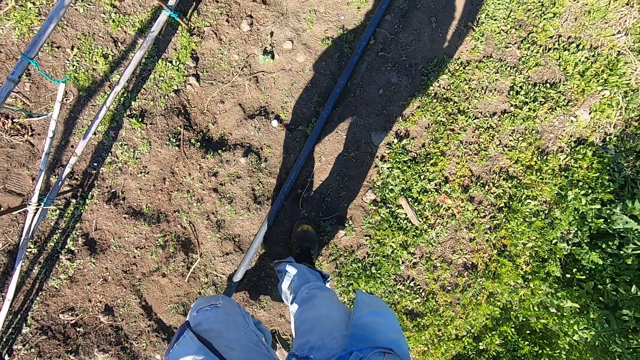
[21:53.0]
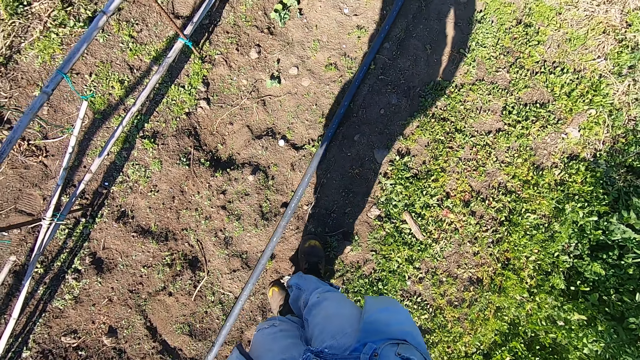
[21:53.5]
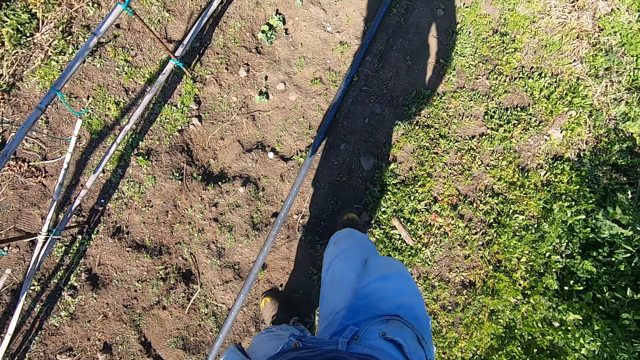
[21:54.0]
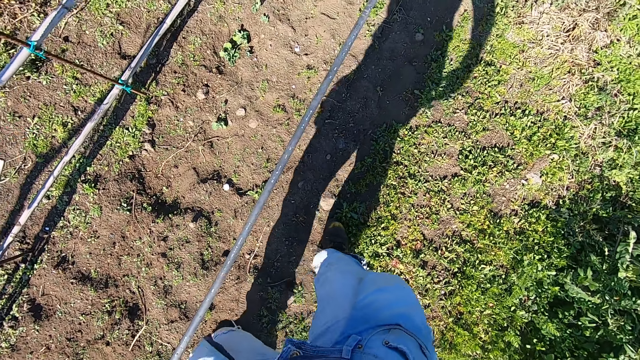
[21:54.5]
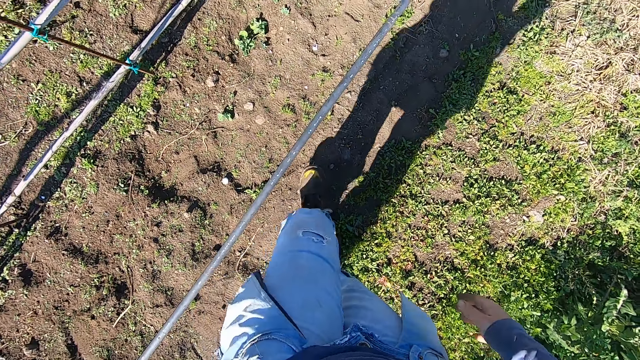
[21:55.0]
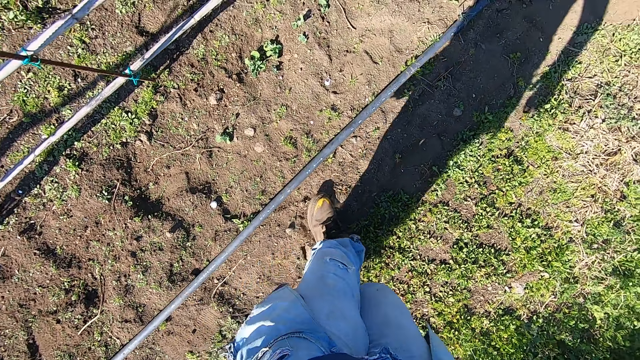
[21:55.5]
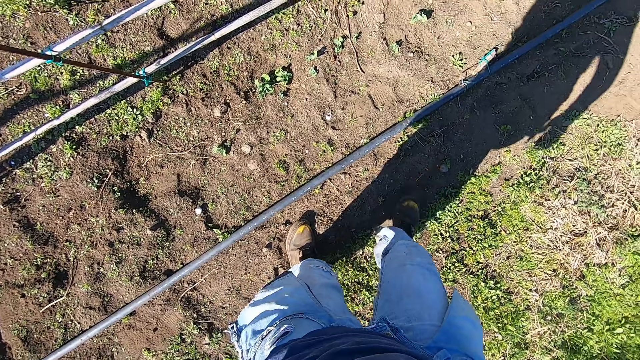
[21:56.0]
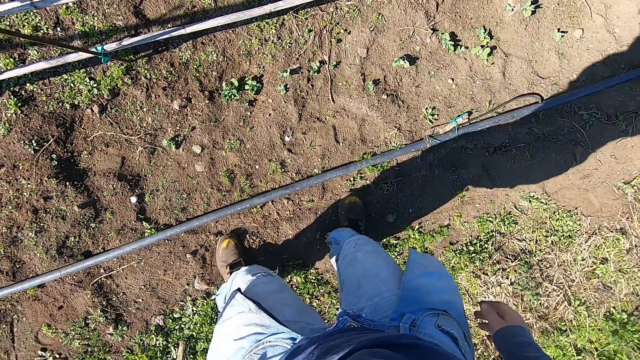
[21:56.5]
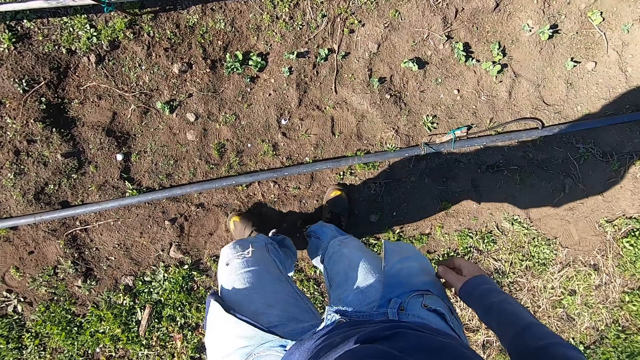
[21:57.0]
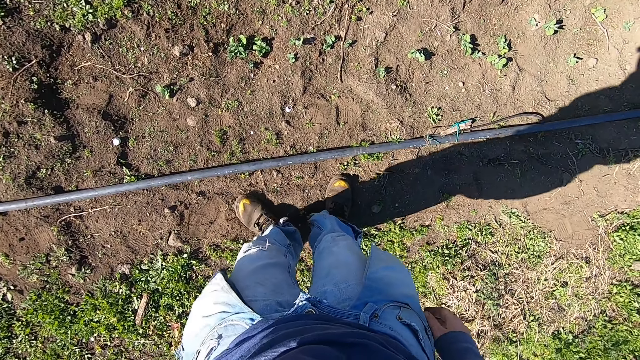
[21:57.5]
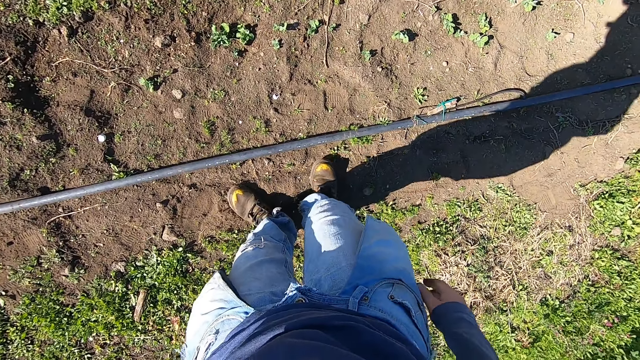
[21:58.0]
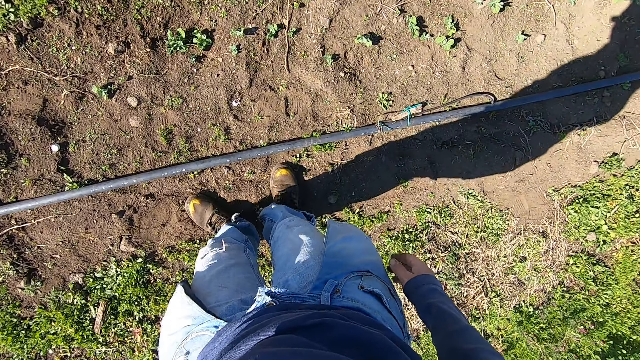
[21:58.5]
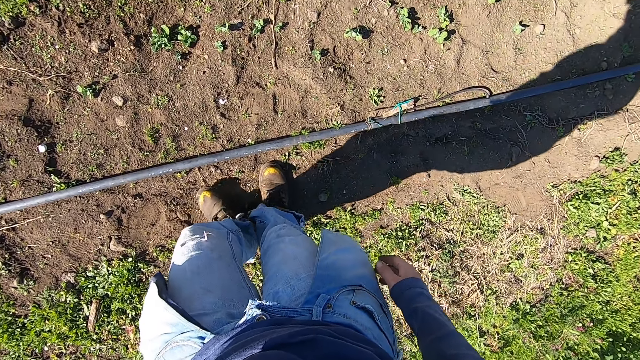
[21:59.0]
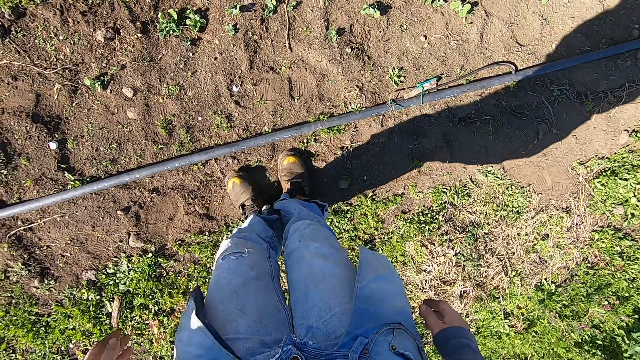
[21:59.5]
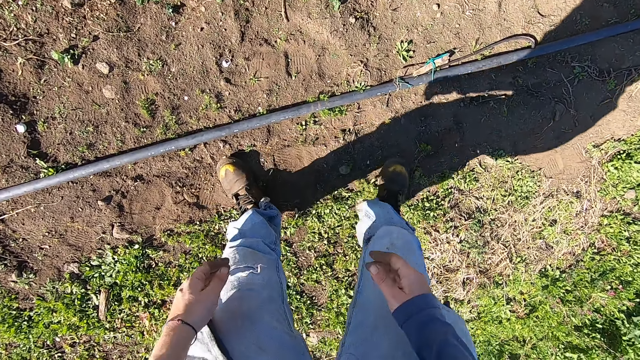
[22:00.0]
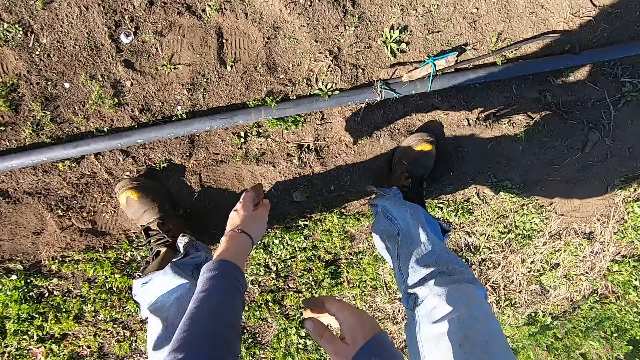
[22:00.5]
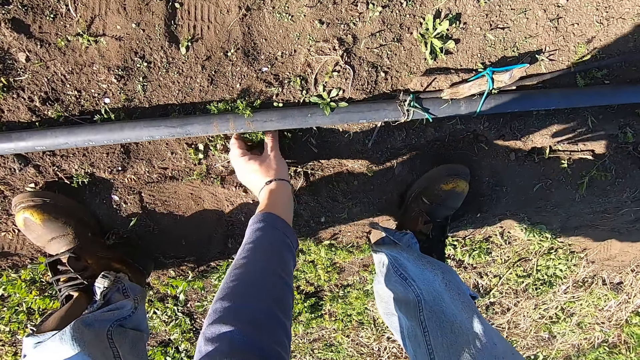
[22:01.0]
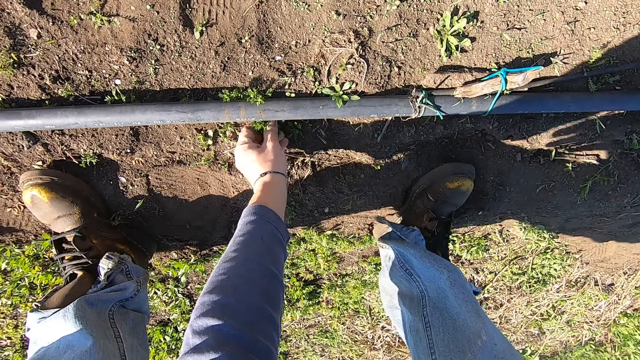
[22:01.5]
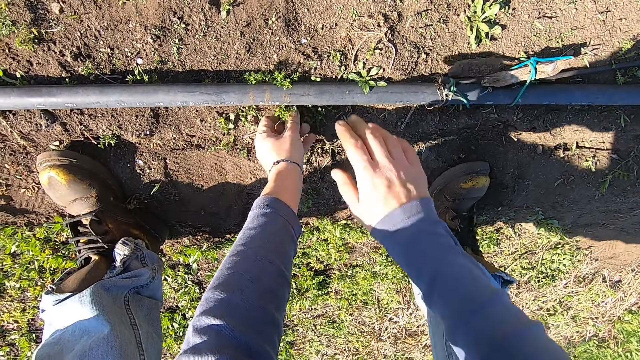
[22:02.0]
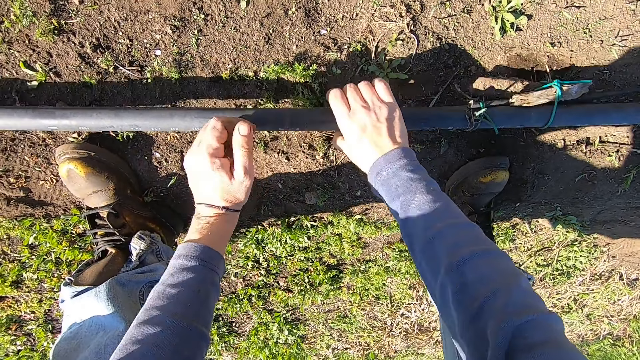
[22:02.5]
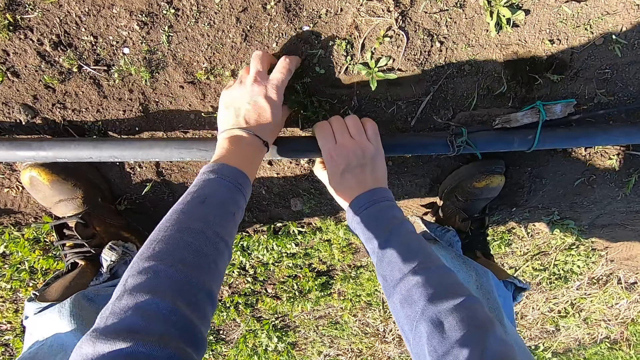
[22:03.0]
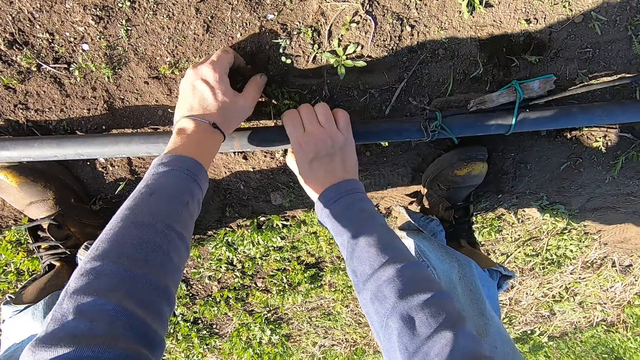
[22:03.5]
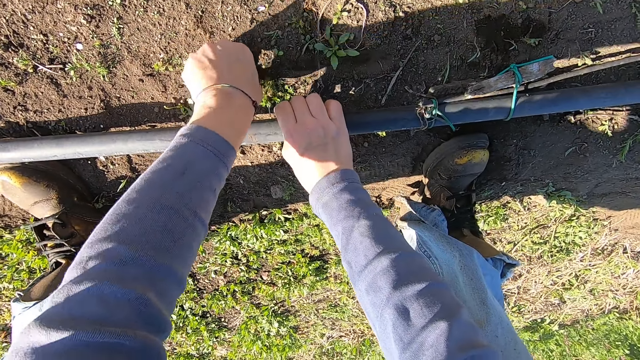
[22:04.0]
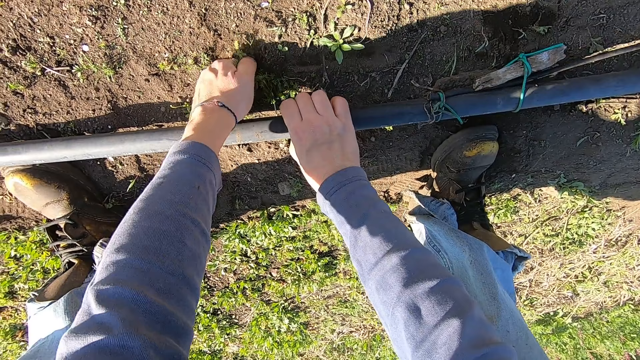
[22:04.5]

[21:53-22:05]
The camera wearer bends to the ground. He uproots a weed on the ground with his left hand. He raises a pipe with his right hand. He moves the pipe away. He uproots a weed on the ground with his left hand.

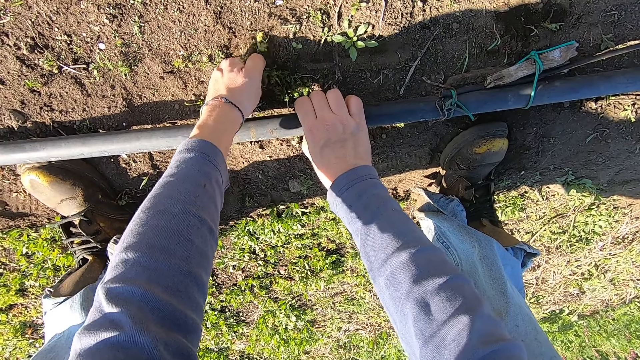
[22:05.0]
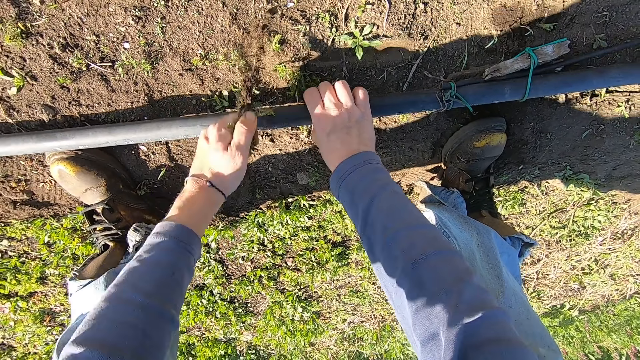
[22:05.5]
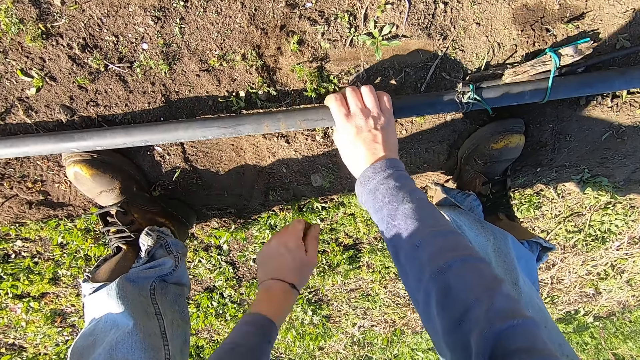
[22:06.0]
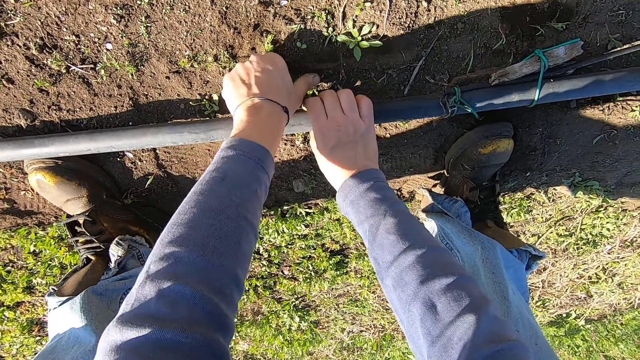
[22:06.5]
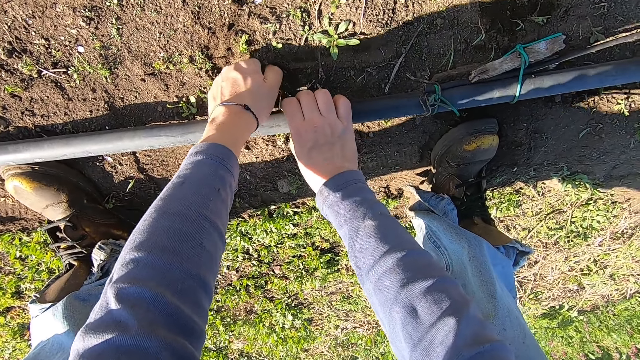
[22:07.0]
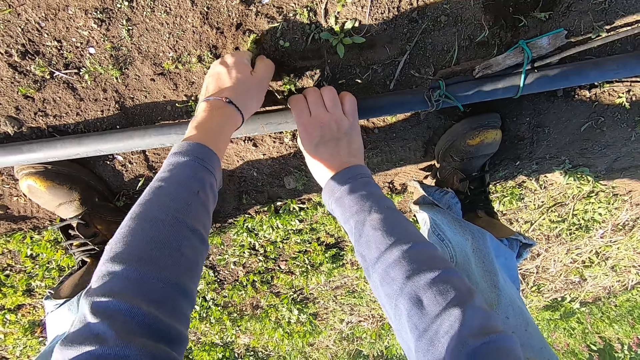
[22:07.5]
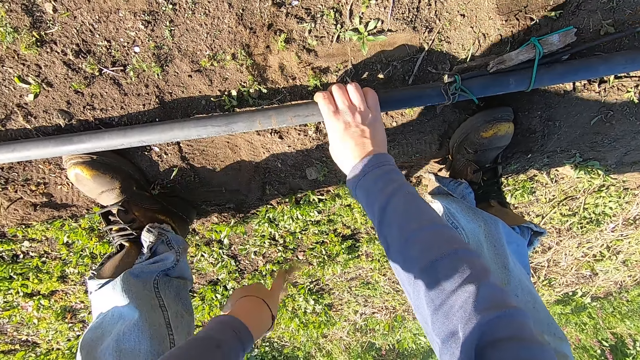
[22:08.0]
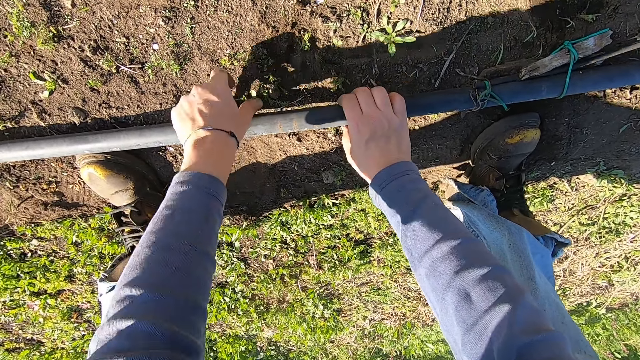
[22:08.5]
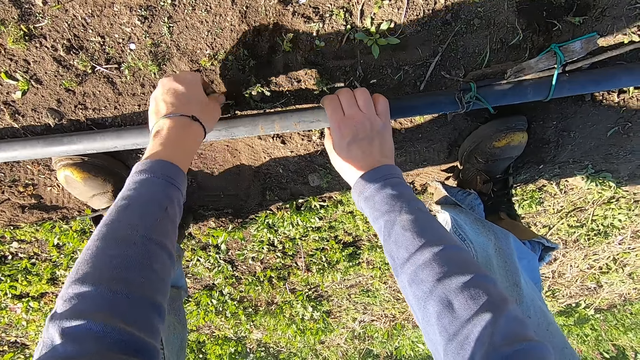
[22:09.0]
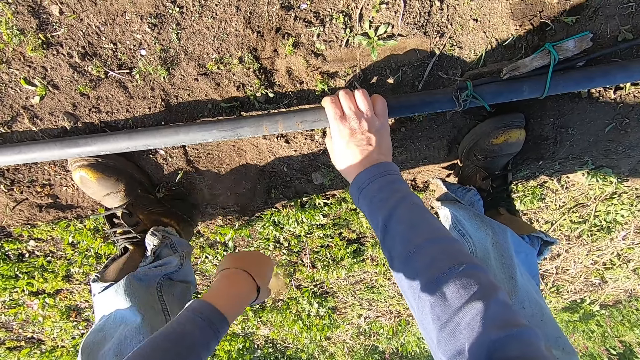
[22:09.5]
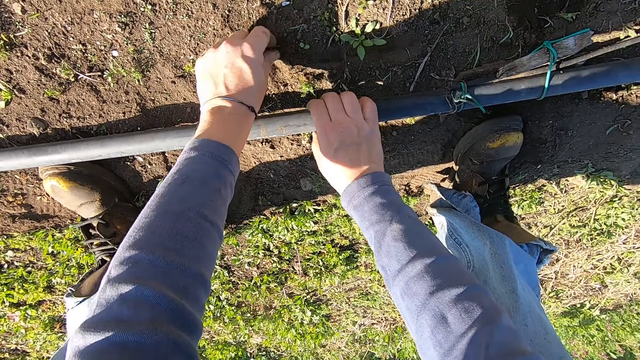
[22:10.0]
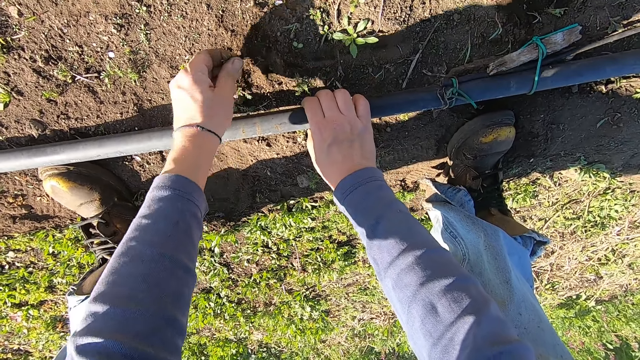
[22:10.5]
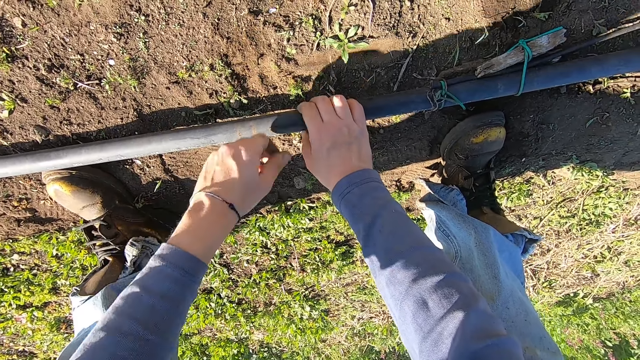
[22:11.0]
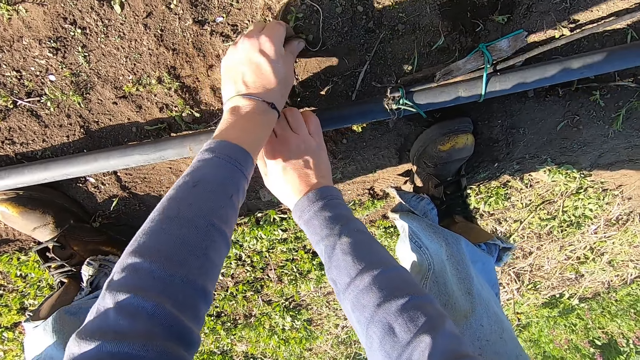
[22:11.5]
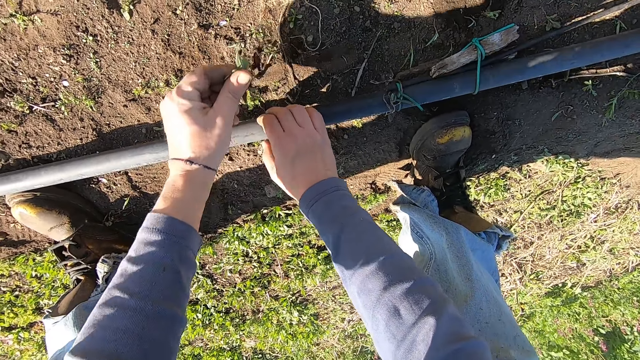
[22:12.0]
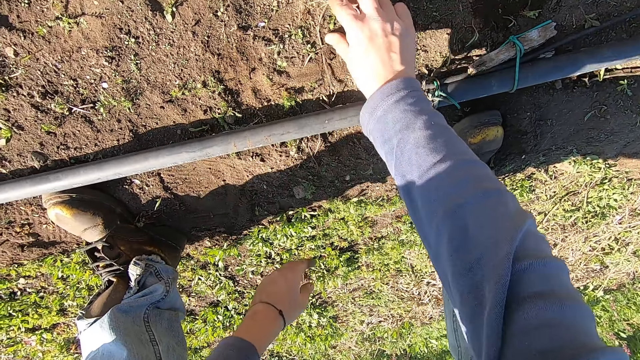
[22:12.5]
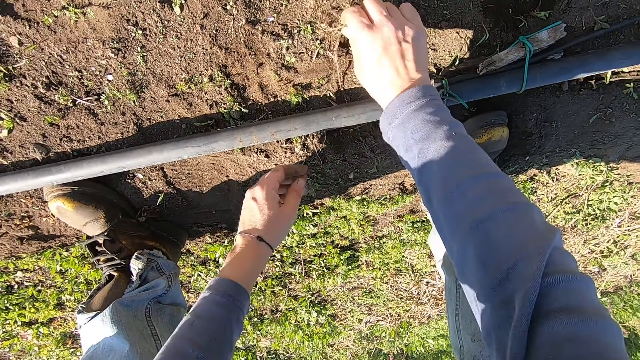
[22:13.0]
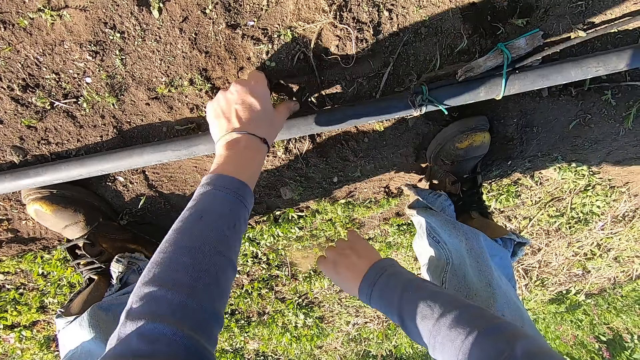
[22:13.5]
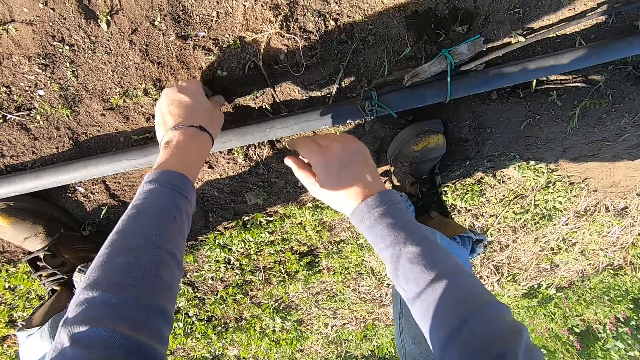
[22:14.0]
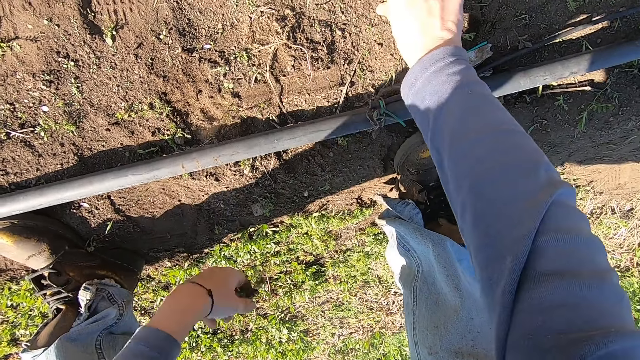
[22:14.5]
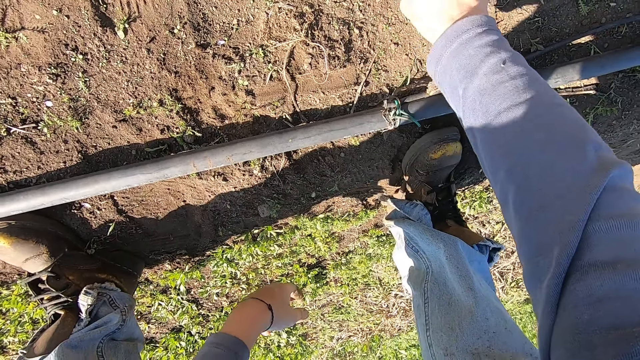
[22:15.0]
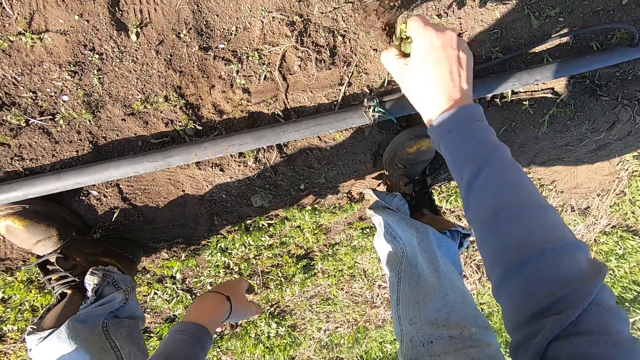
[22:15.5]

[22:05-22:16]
The camera wearer throws away the weed. He uproots a weed on the ground with his left hand. He throws away the weed. He uproots a weed on the ground with his left hand. He throws away the weed. He uproots a weed on the ground with his left hand. He throws away the weed. He uproots a weed on the ground with his left hand. He throws away the weed. He uproots a weed on the ground with his right hand. He throws away the weed. He uproots a weed on the ground with his left hand. He throws away the weed. He uproots a weed on the ground with his right hand.
